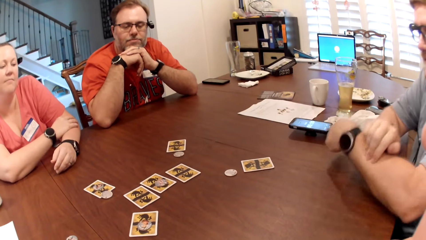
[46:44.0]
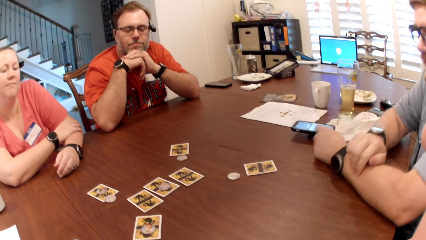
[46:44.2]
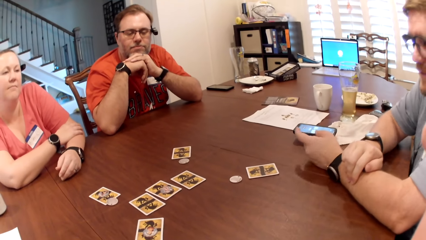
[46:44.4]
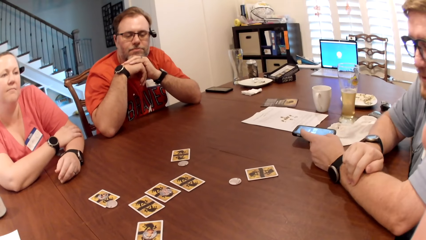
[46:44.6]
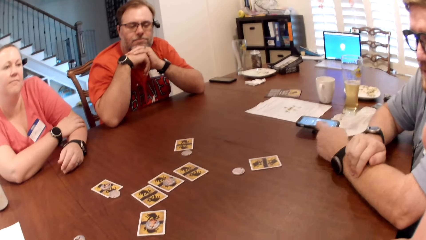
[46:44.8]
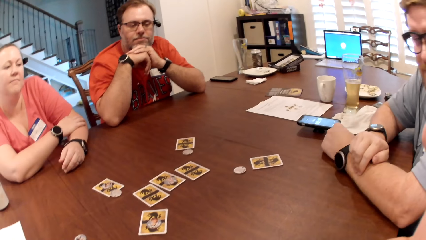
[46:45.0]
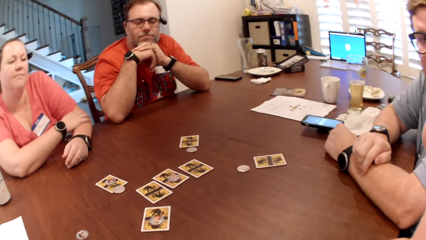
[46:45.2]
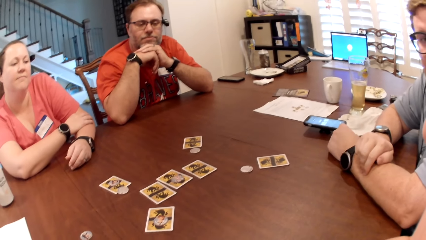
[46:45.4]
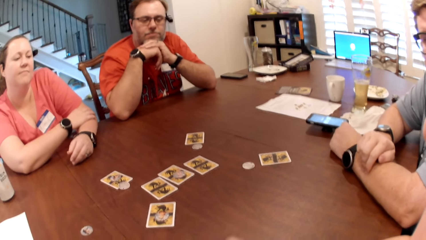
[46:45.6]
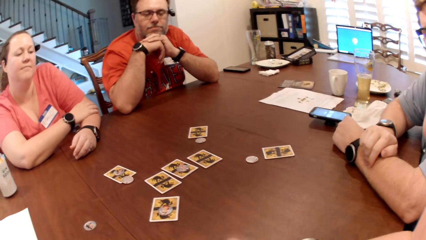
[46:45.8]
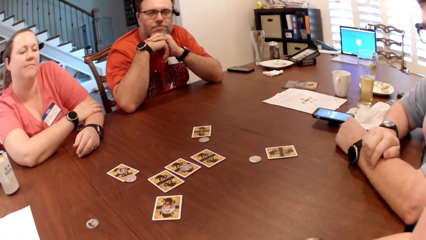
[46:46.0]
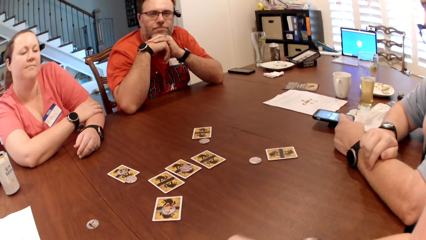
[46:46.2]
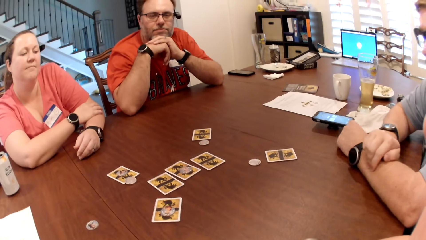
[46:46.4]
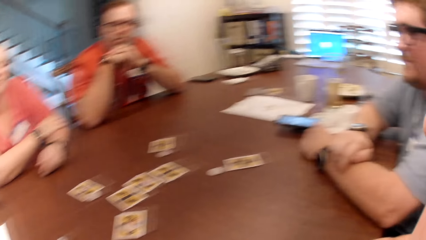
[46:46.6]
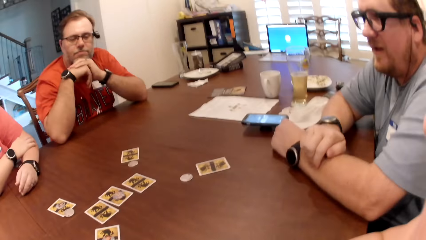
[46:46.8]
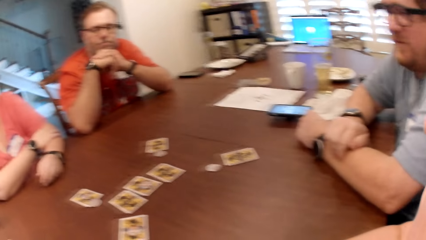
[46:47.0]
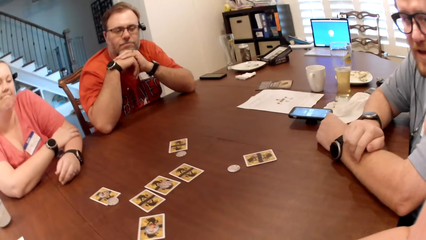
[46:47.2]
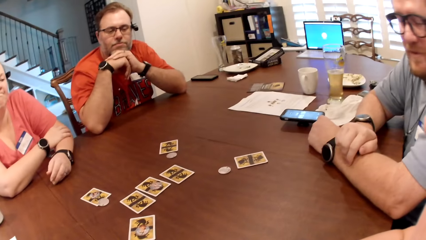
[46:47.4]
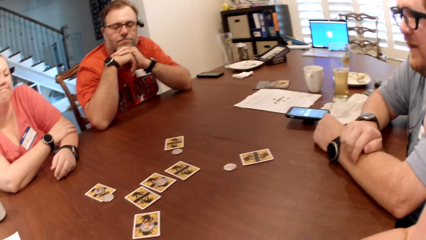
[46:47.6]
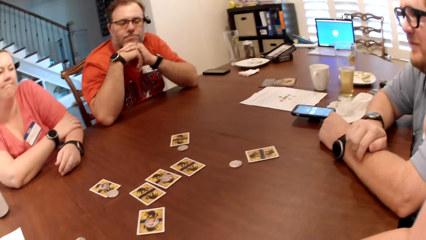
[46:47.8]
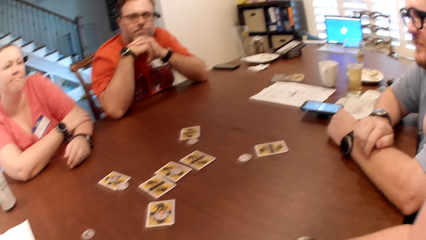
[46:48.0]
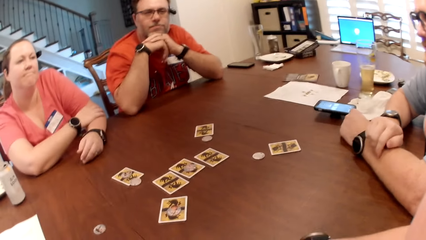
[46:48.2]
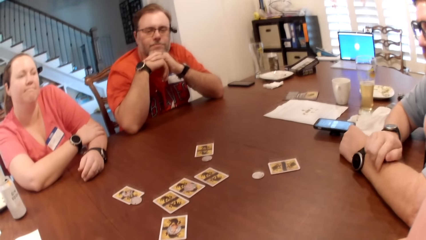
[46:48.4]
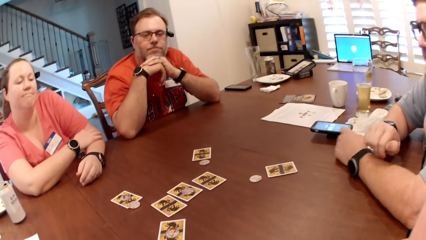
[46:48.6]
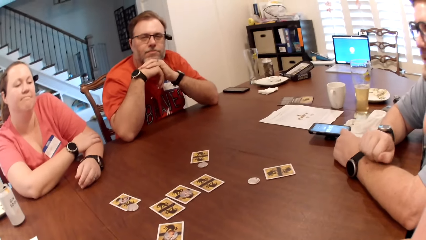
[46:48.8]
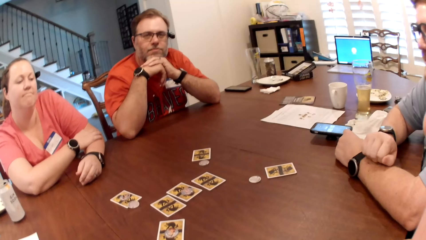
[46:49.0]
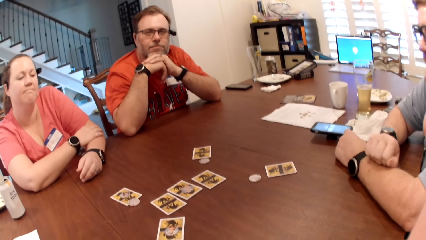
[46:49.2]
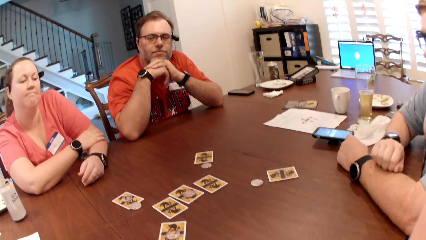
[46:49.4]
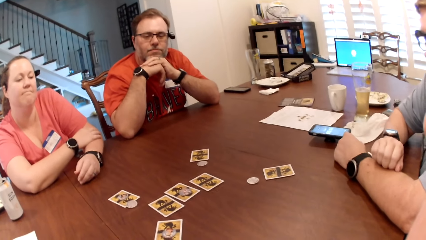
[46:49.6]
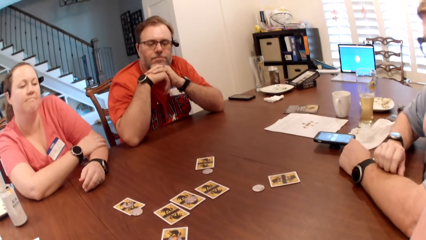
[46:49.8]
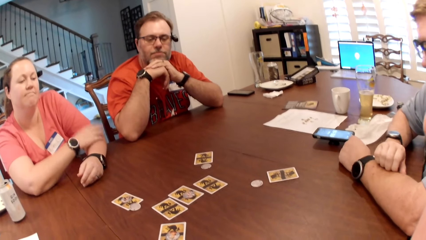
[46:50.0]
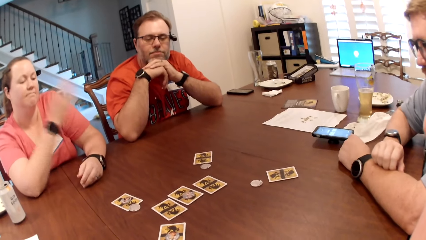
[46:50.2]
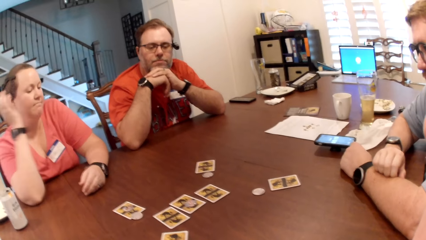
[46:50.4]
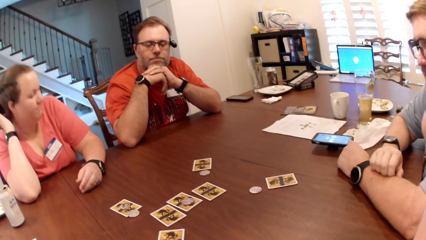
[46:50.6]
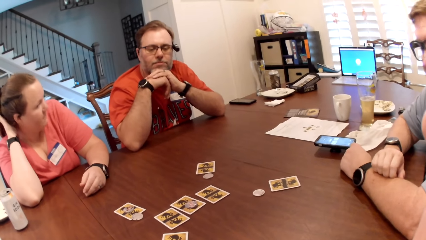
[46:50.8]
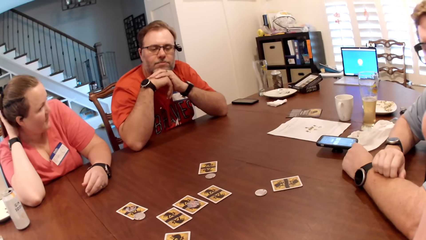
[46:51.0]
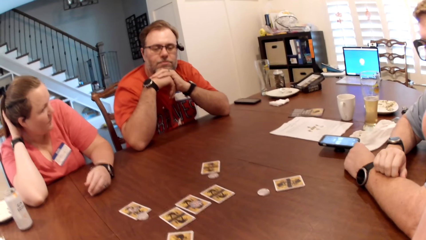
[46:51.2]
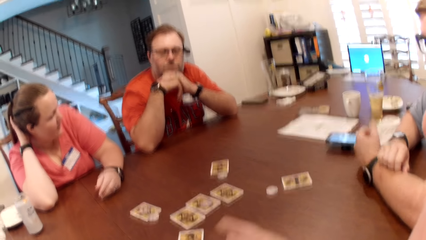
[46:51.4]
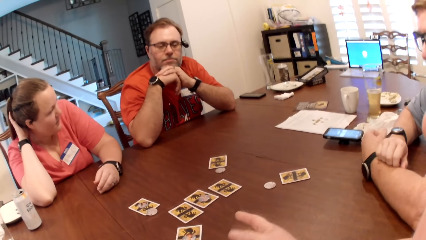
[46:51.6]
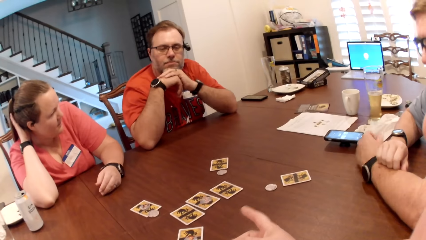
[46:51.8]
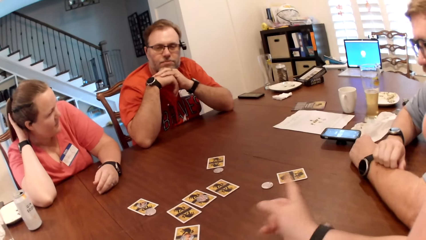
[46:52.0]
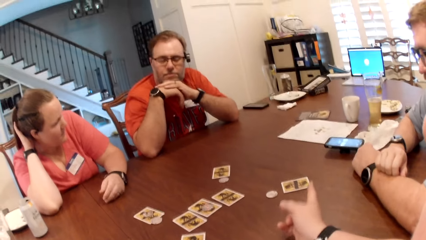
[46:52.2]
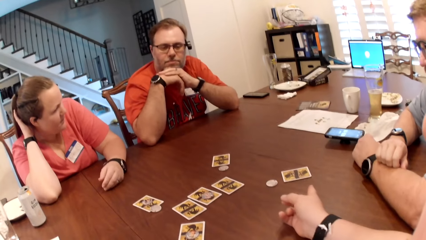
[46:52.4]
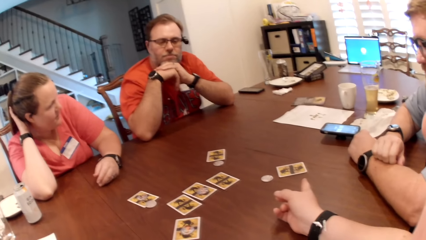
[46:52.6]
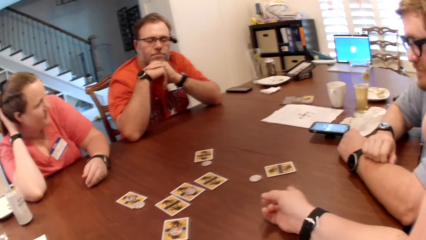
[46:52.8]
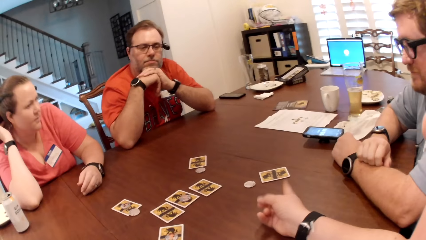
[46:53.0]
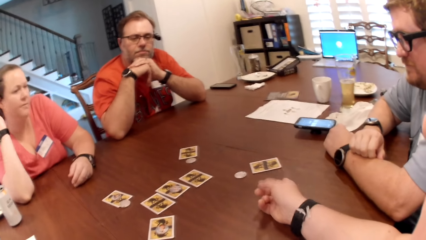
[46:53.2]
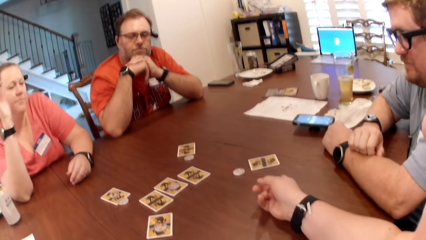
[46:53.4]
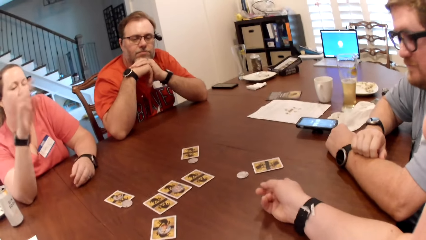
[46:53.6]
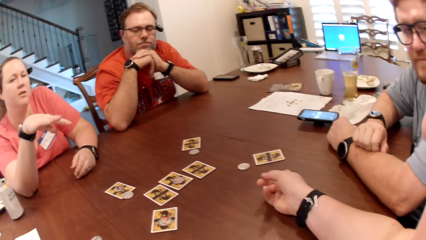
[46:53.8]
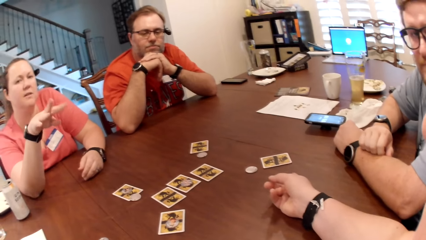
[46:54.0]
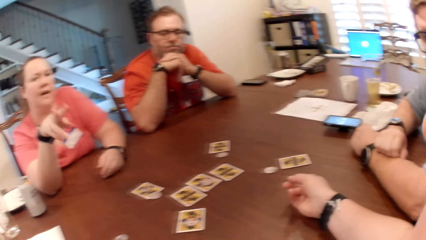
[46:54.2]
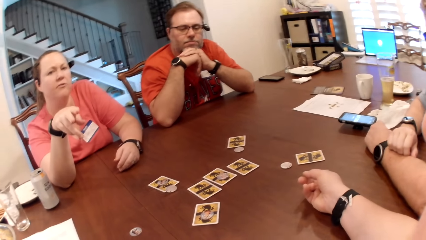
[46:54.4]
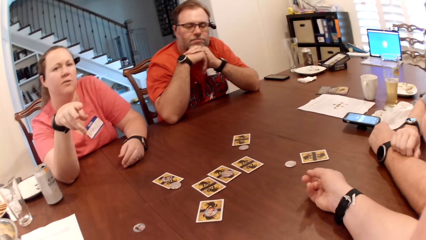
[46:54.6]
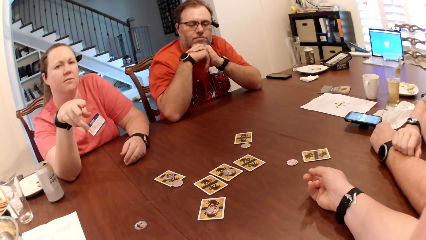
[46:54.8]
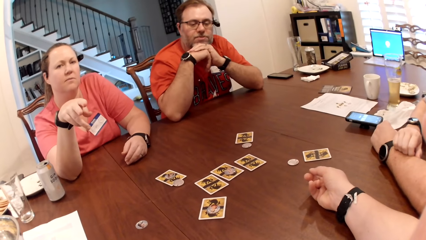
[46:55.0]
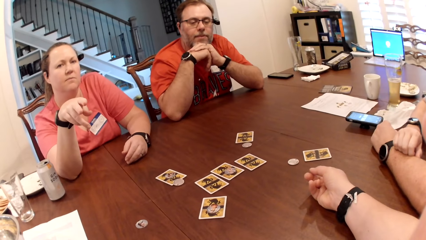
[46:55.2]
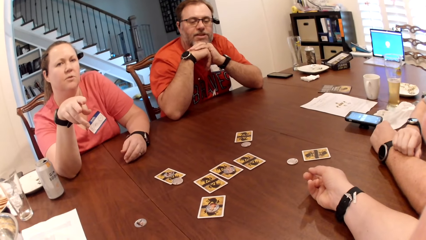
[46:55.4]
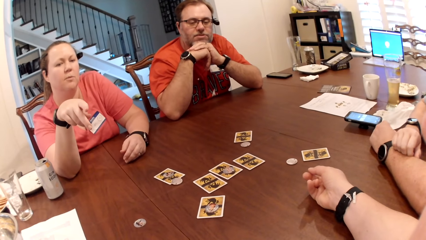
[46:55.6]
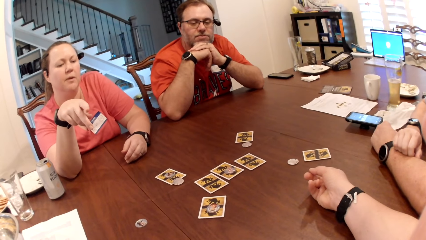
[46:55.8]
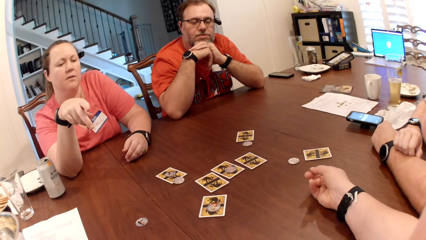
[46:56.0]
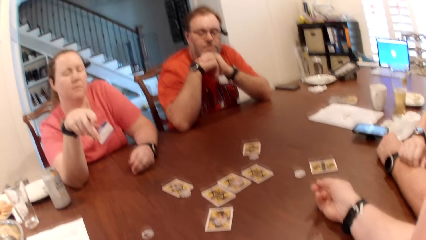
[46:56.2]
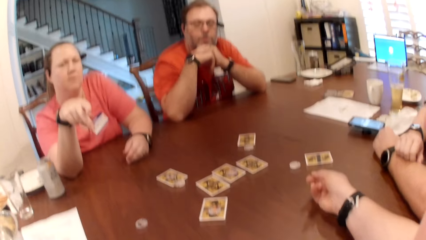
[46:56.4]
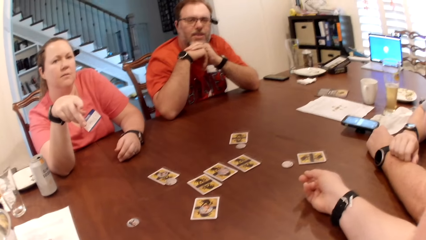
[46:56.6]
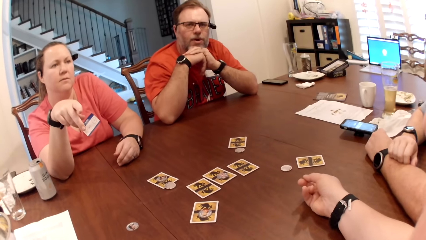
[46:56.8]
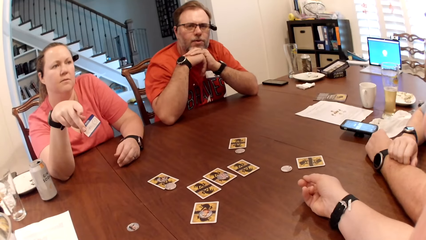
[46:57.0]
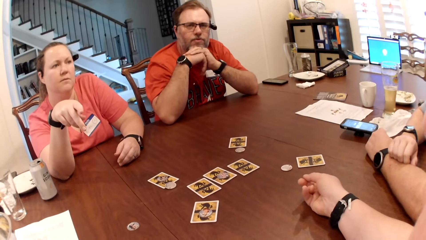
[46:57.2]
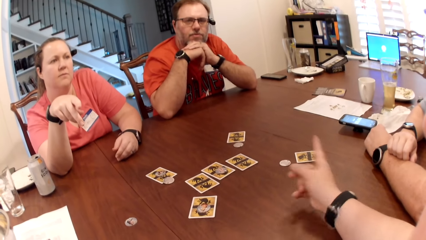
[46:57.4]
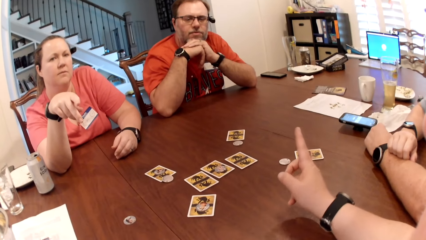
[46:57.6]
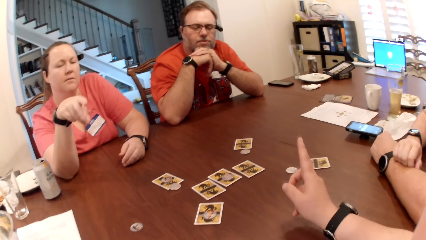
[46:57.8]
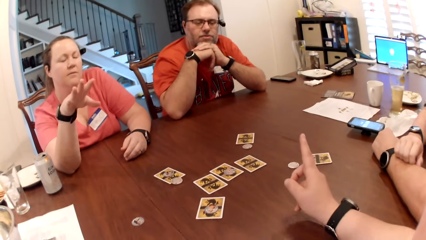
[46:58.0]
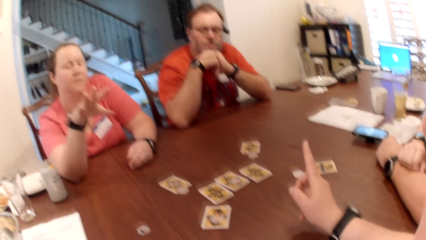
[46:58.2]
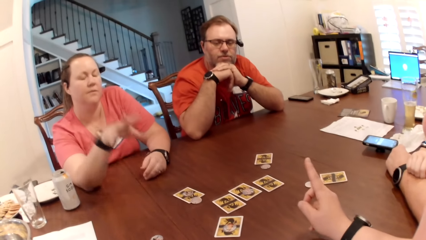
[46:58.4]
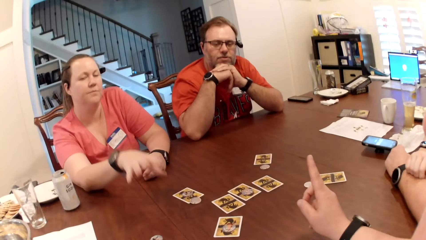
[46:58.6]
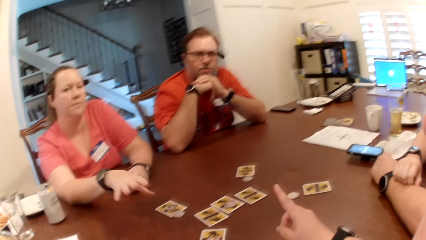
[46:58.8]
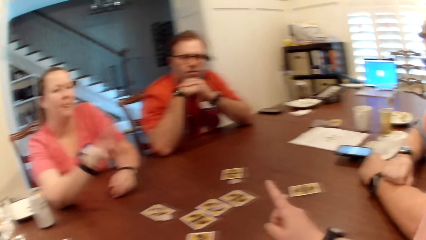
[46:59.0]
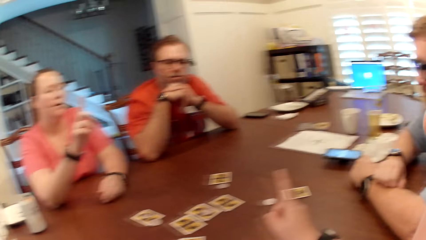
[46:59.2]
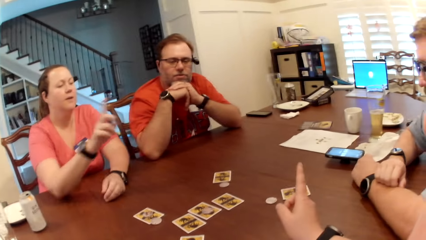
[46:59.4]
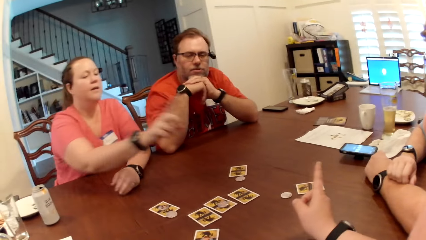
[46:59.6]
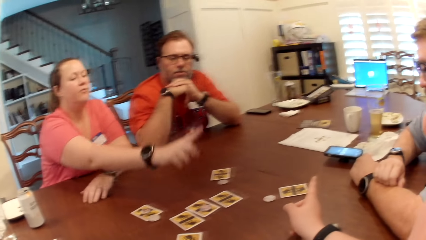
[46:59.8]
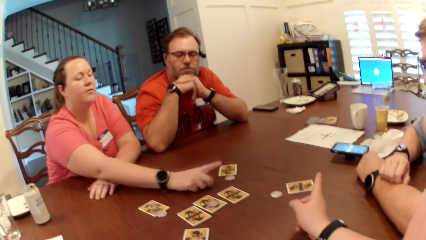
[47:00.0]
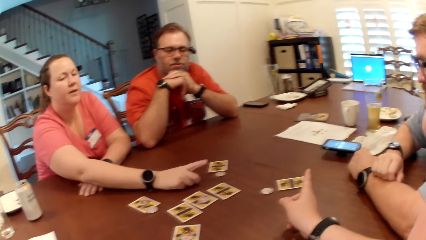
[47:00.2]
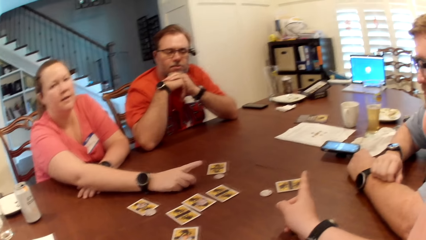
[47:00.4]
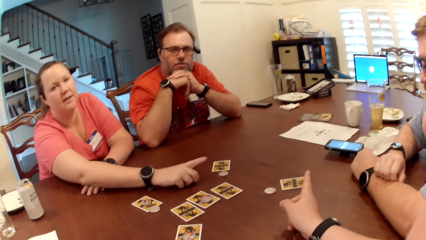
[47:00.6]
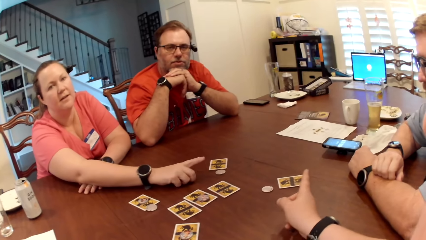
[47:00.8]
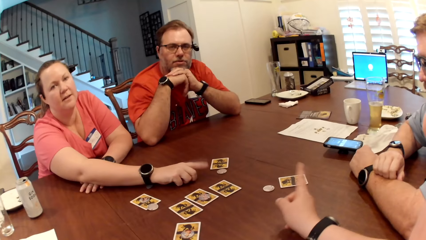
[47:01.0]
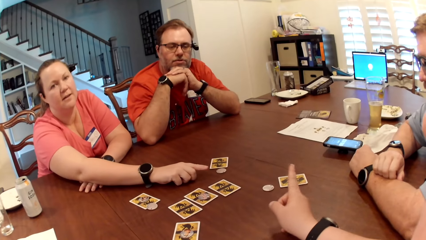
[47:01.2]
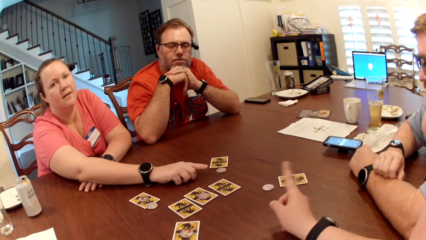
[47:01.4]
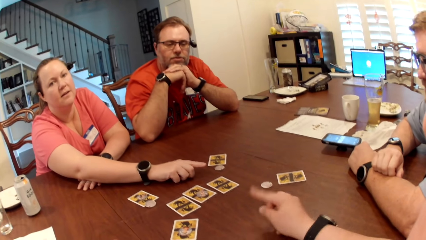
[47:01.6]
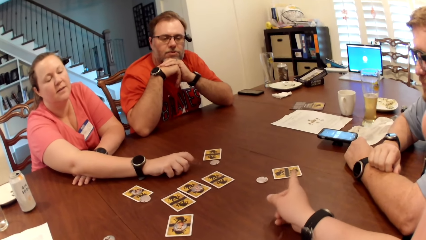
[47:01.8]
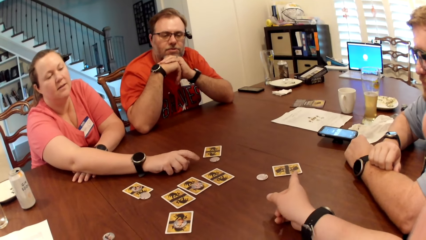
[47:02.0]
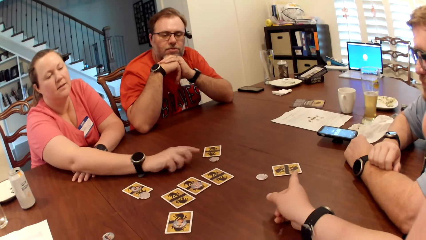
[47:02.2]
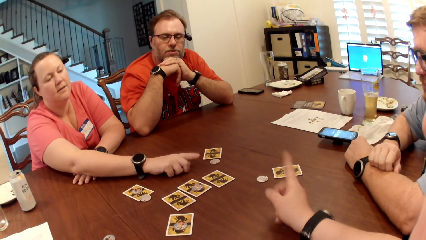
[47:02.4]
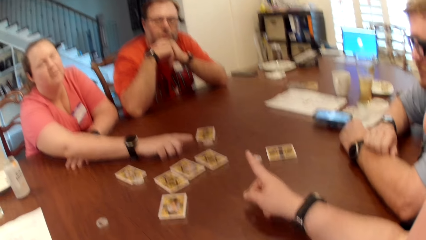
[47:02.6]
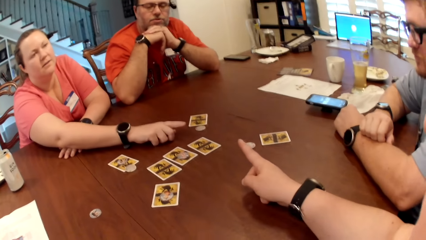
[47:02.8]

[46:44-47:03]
A woman scratches her hair with her right hand. The camera wearer points with her right finger on the table, at a card. The woman points with her right finger on the table. The woman interacts with the camera wearer. The camera wearer raises her finger. The woman points at a man.
